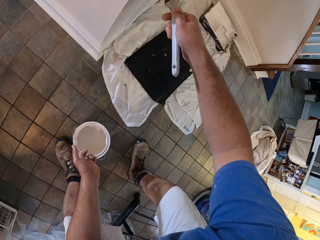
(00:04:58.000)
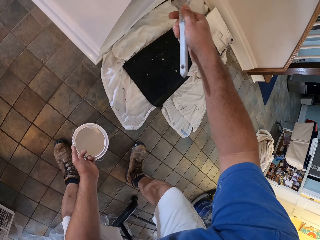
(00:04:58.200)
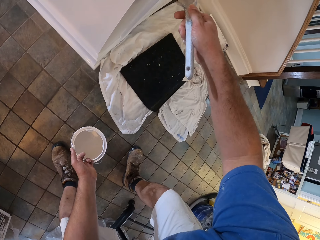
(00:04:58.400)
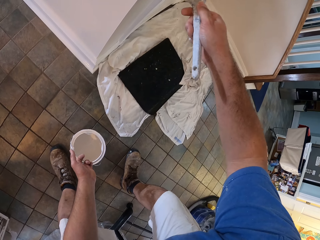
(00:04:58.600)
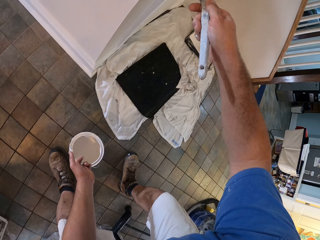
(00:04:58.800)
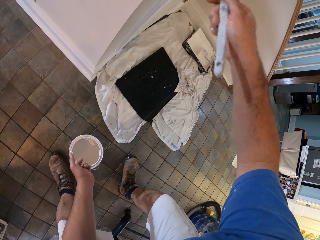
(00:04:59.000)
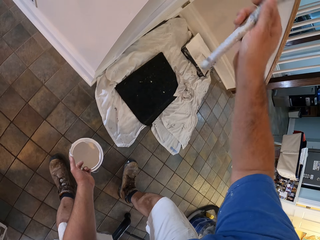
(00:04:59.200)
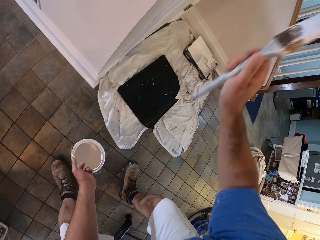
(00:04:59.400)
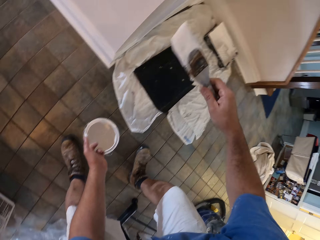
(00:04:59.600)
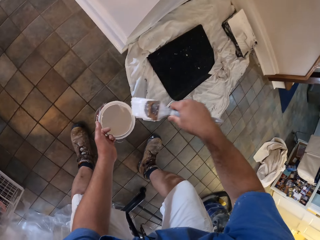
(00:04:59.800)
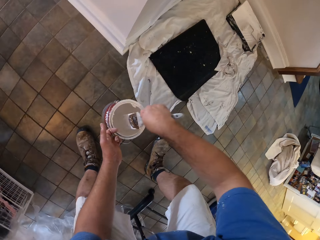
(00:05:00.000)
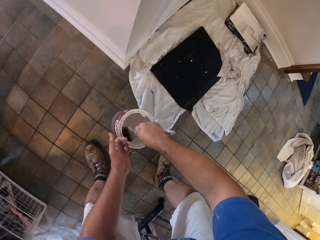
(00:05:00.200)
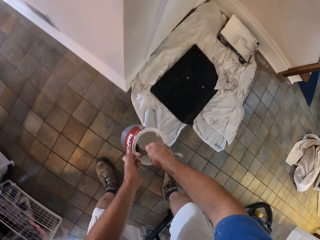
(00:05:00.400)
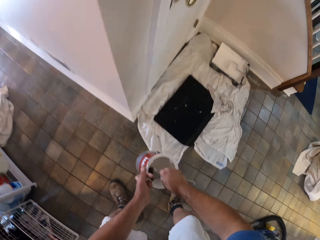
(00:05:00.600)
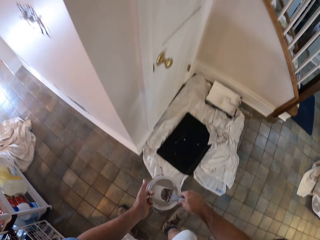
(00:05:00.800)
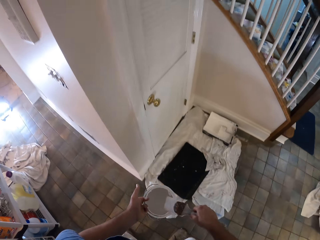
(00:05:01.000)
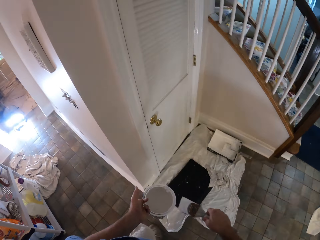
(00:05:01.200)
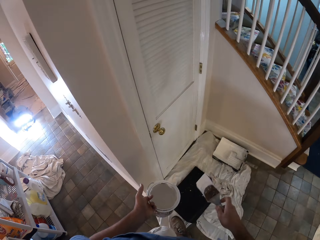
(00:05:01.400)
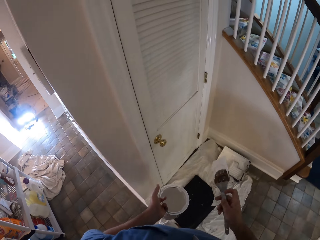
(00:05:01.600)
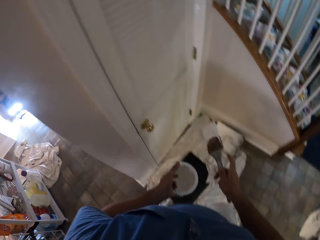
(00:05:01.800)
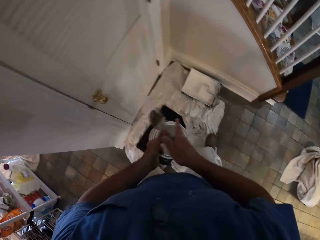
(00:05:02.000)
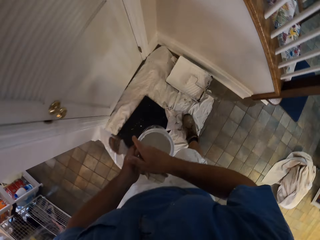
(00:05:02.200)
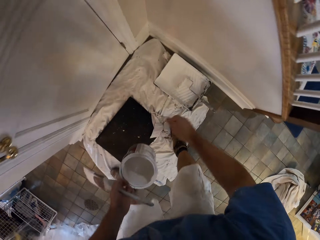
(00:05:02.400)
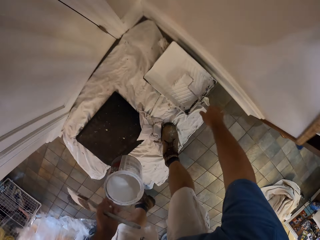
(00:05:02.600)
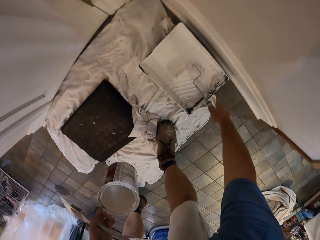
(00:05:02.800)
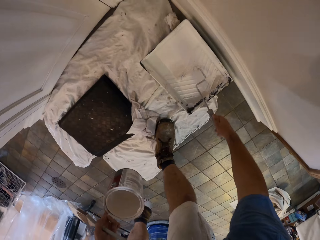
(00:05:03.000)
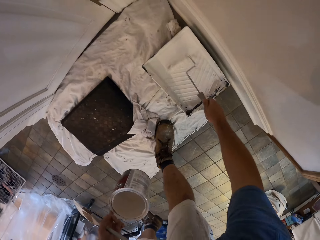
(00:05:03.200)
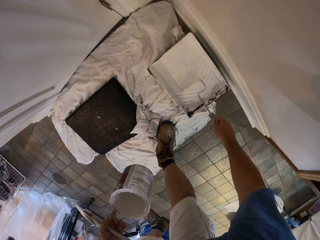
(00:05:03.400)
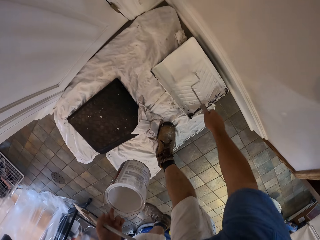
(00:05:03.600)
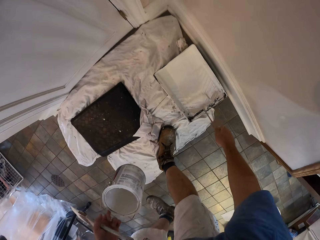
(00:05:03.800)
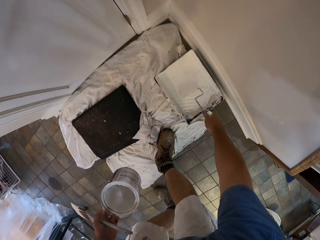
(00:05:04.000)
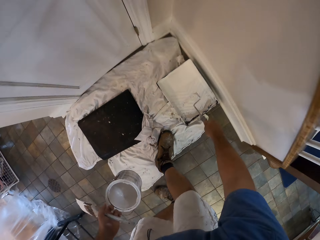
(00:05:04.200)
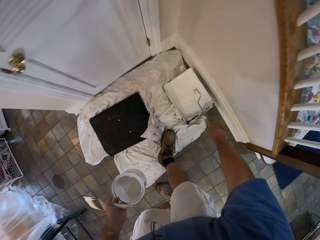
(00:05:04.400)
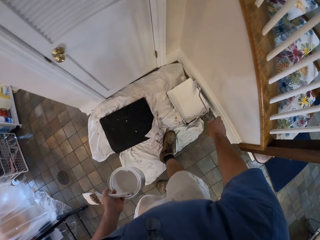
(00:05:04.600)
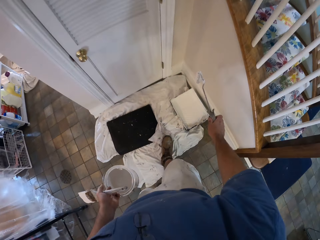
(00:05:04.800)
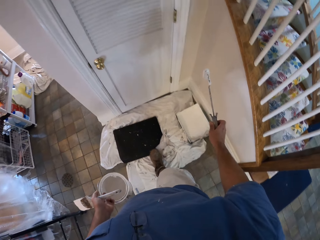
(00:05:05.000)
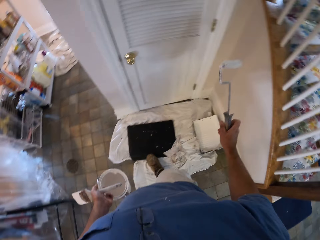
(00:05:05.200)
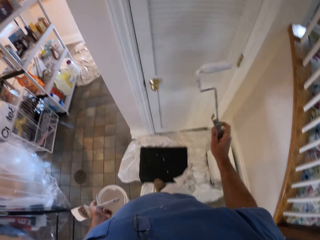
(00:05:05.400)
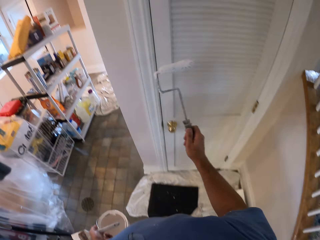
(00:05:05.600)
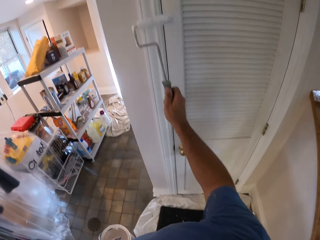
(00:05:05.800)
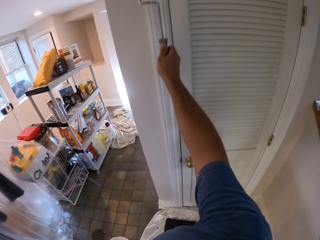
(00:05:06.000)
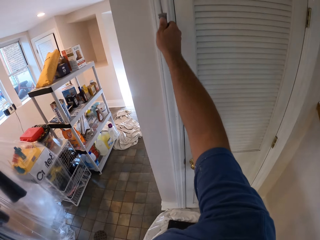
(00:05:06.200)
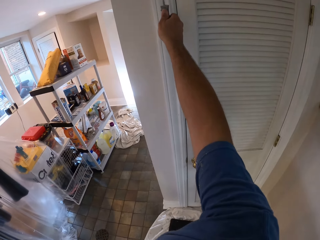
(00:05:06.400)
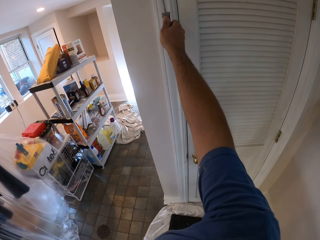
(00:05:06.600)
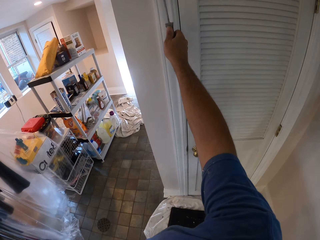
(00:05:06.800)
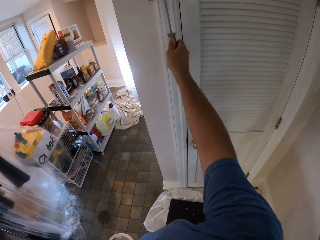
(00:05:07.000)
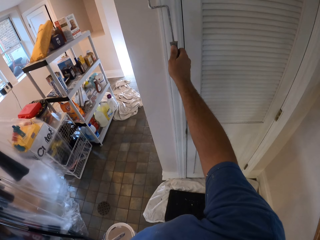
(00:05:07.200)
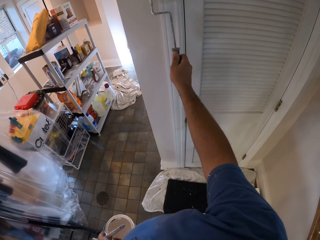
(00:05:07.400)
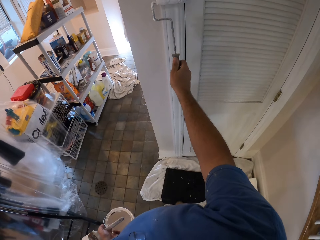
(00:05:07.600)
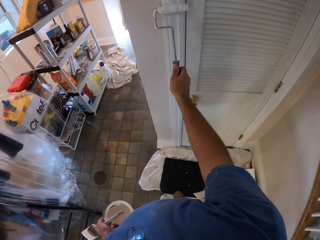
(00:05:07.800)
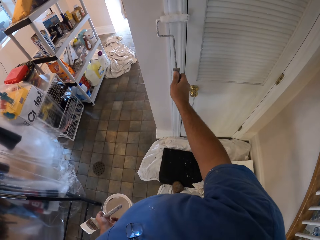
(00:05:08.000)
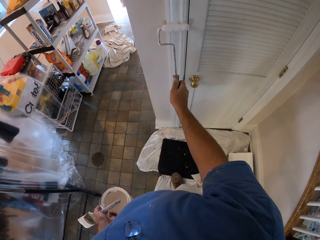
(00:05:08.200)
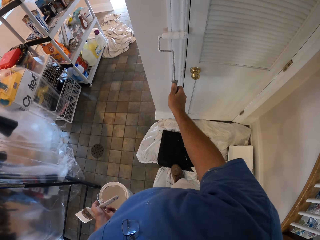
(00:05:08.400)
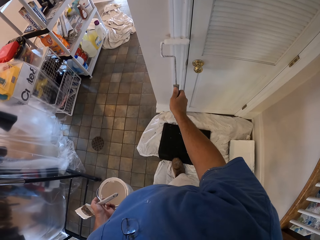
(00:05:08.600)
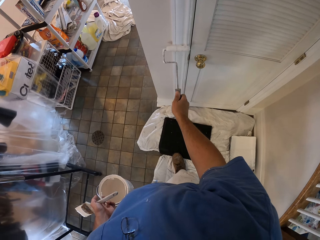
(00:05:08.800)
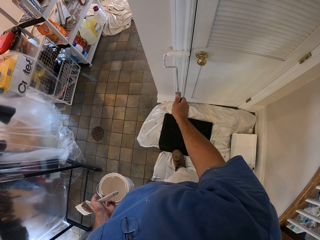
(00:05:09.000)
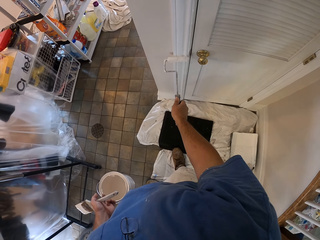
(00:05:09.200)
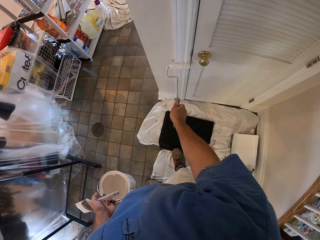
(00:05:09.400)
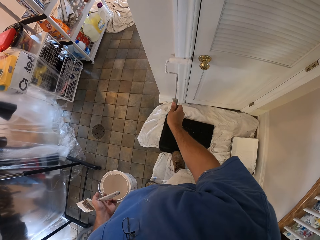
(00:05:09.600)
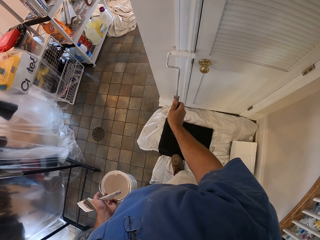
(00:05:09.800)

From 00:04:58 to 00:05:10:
The camera wearer dips the paint brush into the paint container. He removes the paint brush from the paint container. He passes the paint brush to his left hand. He holds the paint brush. He rolls a paint roller in the paint on a white steel dustpan on the floor. He picks up the paint roller from the white steel dustpan on the floor. He paints the door or frame with the paint roller in his right hand.

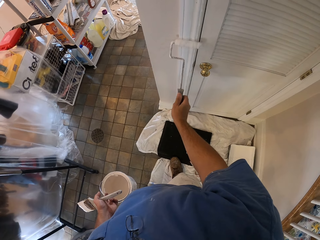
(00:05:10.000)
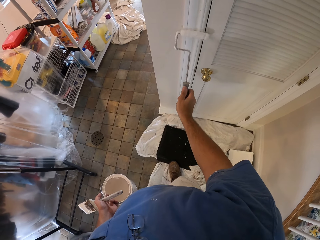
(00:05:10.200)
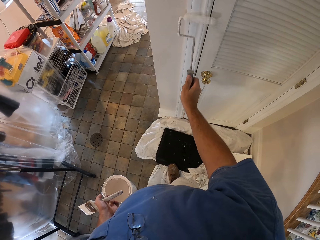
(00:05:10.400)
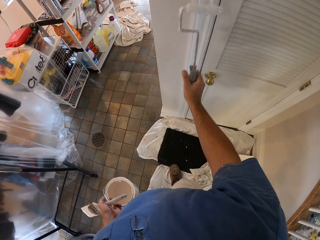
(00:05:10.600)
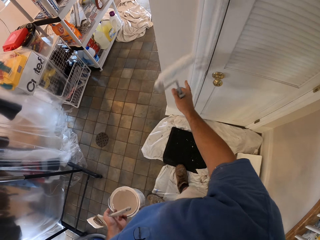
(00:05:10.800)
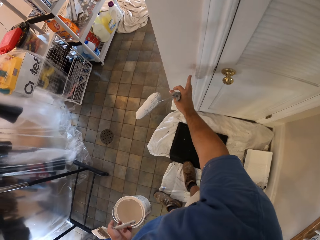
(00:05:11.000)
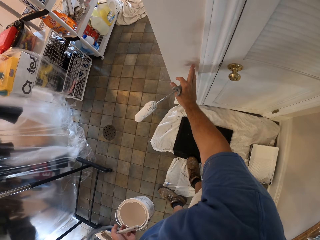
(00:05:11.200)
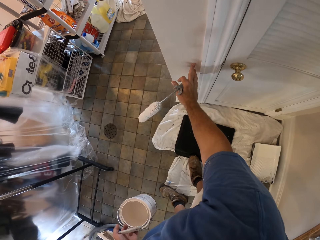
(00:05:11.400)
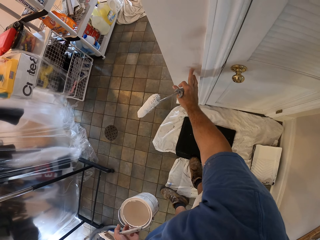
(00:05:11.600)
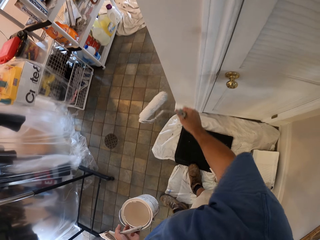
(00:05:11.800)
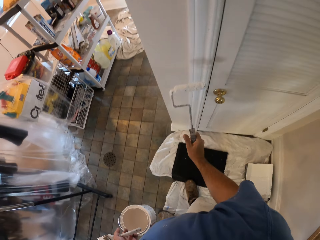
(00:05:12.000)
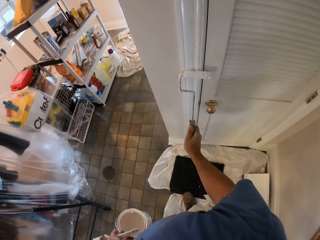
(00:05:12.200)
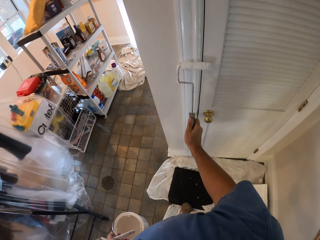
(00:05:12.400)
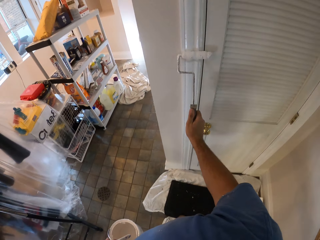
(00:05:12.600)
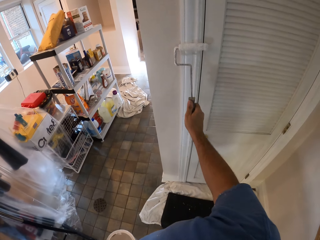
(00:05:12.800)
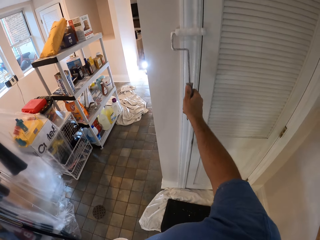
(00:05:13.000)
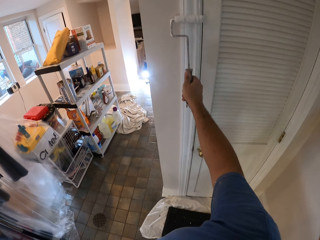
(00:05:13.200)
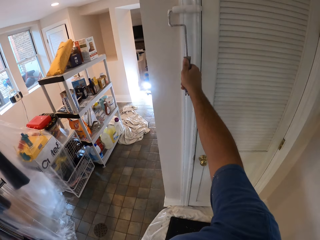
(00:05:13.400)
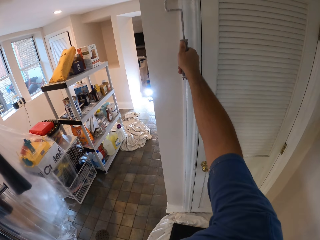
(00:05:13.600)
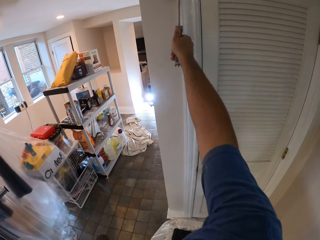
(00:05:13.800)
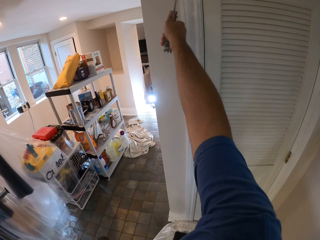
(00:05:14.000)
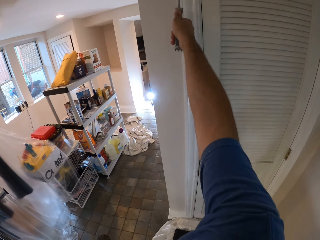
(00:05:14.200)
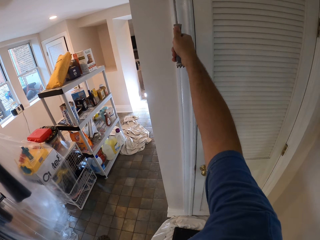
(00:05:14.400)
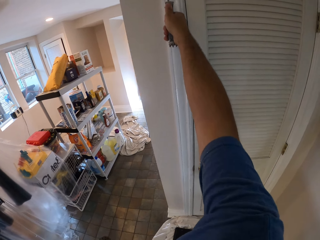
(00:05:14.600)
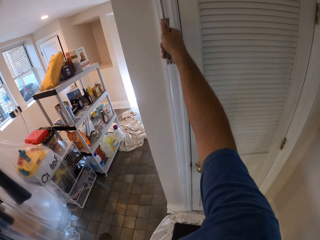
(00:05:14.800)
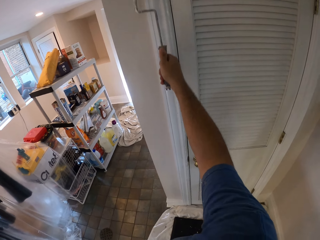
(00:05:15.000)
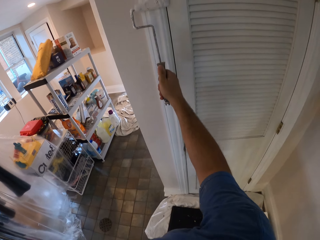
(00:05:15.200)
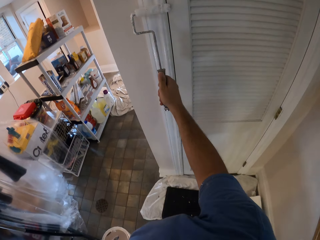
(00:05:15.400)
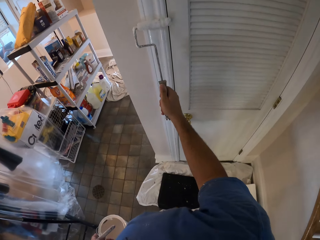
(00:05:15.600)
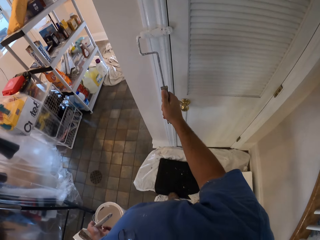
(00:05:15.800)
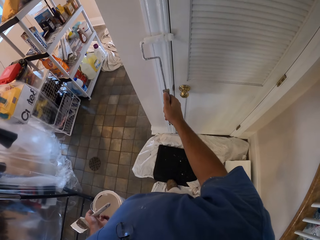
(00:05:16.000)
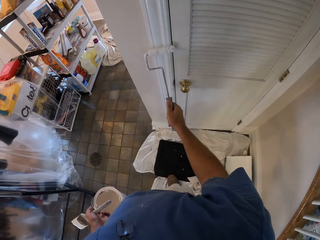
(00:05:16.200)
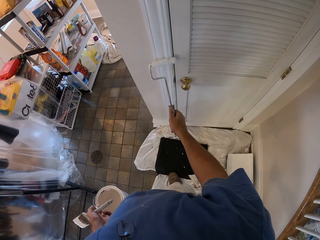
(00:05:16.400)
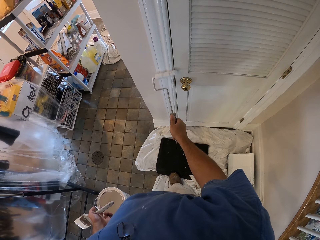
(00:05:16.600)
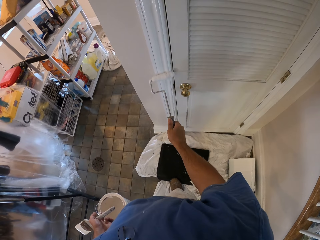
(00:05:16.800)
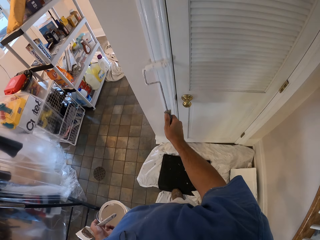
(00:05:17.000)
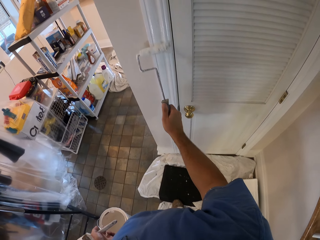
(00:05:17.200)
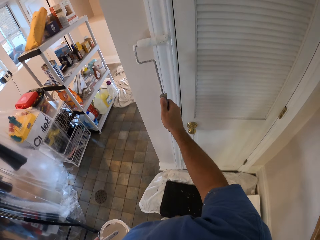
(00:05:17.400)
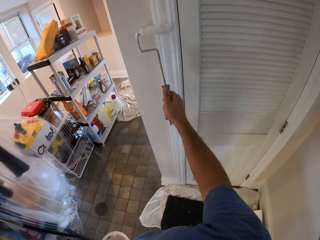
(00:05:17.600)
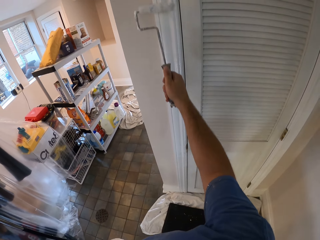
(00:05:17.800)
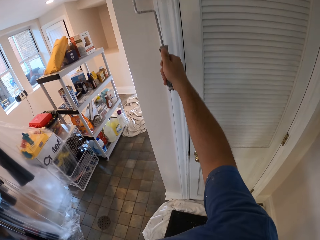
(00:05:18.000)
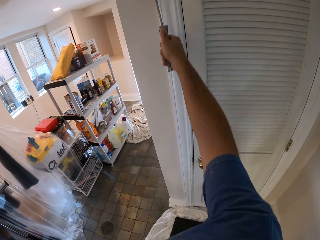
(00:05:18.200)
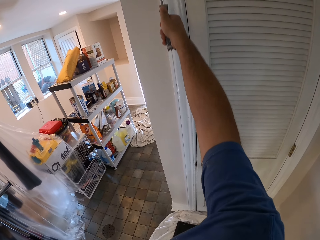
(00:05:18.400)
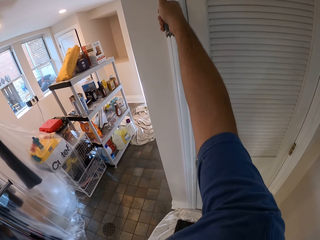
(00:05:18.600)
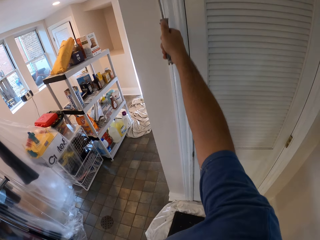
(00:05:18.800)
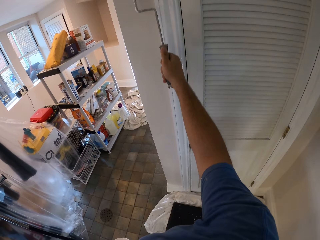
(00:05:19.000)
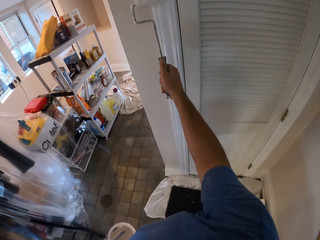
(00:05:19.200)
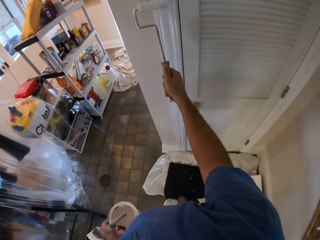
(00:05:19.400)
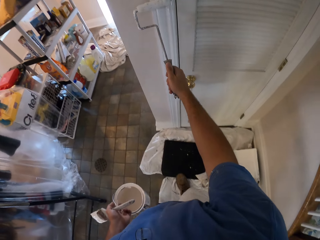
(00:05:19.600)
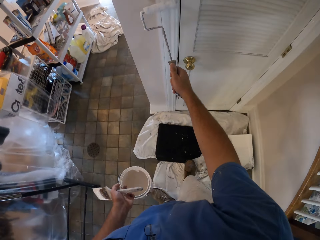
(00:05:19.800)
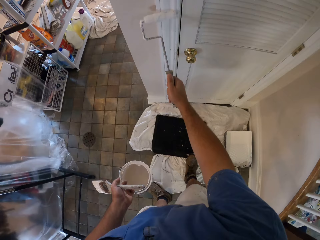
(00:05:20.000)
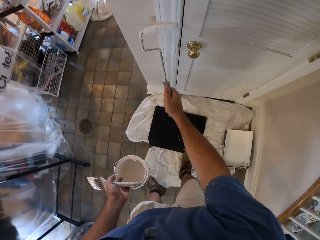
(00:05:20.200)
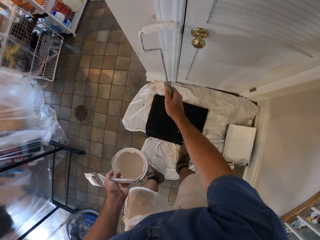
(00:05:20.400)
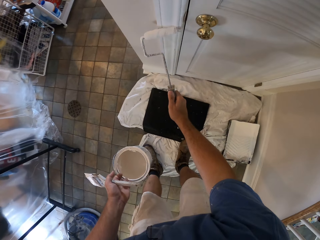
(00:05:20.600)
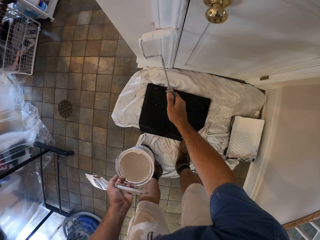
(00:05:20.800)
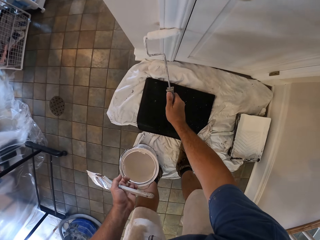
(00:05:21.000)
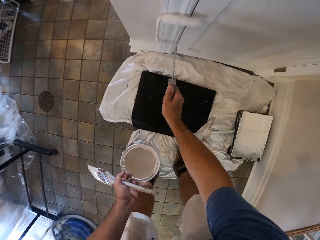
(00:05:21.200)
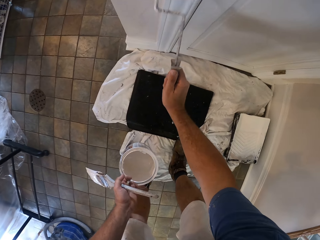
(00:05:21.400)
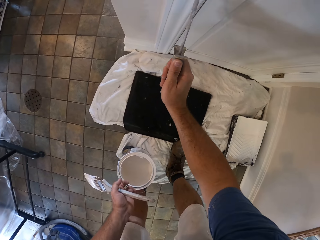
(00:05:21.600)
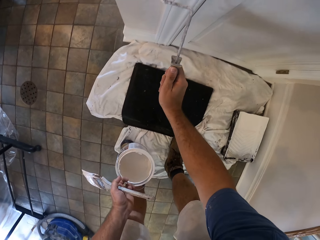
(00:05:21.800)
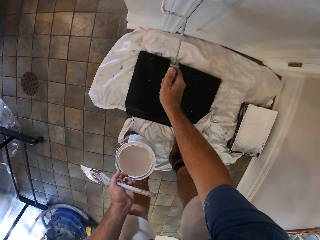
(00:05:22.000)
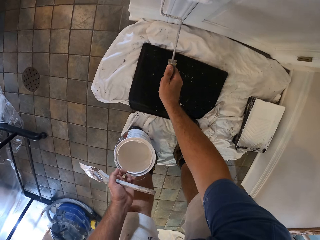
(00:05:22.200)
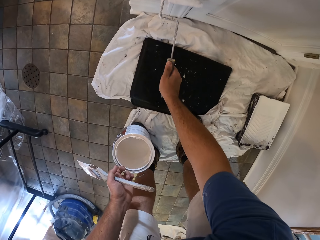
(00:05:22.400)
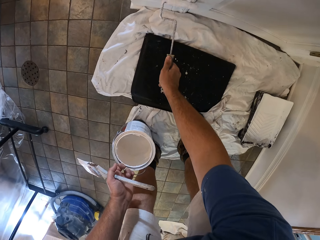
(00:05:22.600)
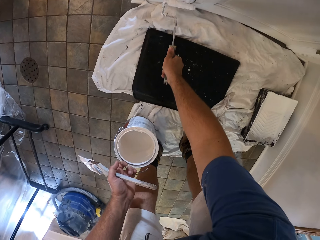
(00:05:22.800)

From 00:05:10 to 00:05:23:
The camera wearer touches the wall with his right hand. He rubs the paint with his finger. He paints the door with the paint roller in his right hand. He paints the frame.
